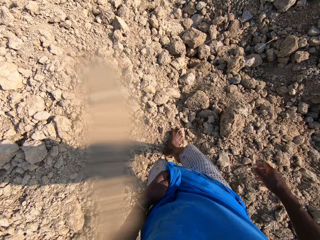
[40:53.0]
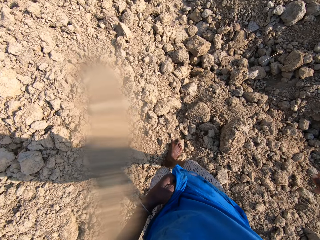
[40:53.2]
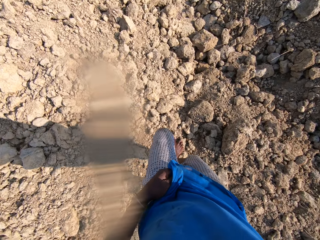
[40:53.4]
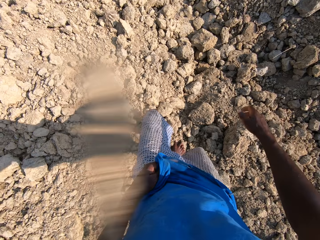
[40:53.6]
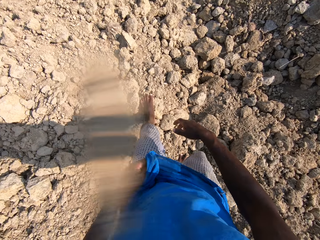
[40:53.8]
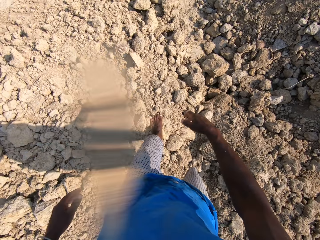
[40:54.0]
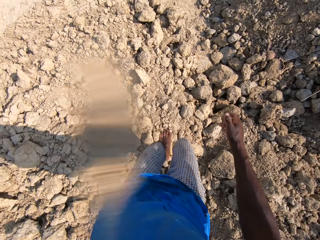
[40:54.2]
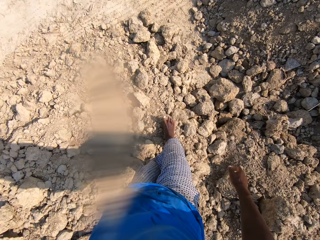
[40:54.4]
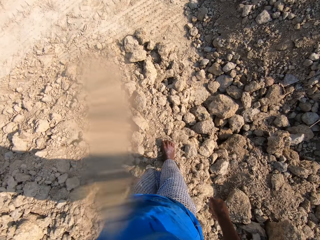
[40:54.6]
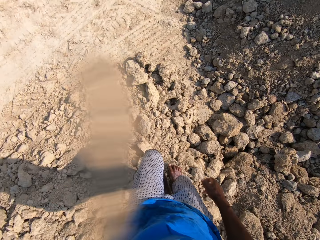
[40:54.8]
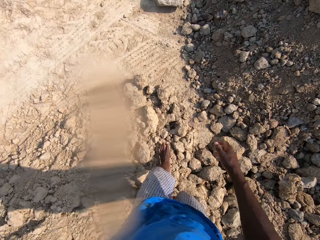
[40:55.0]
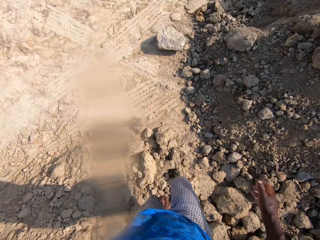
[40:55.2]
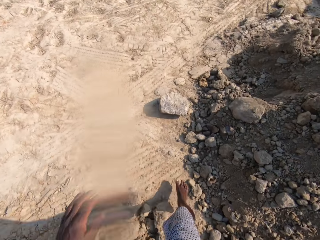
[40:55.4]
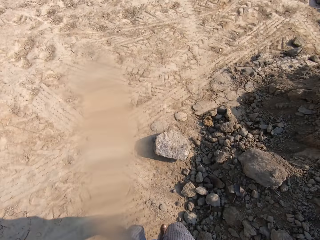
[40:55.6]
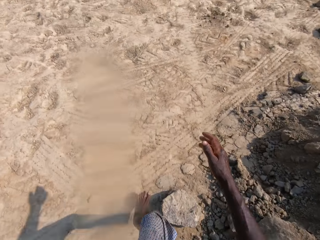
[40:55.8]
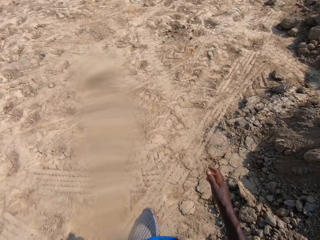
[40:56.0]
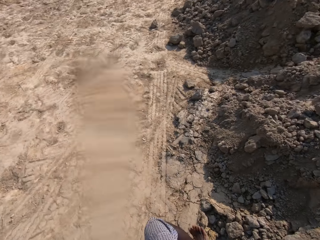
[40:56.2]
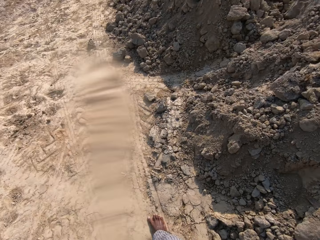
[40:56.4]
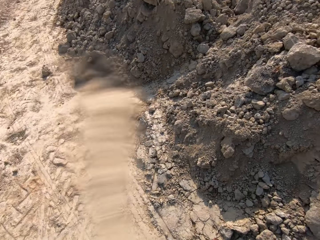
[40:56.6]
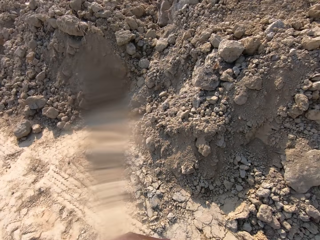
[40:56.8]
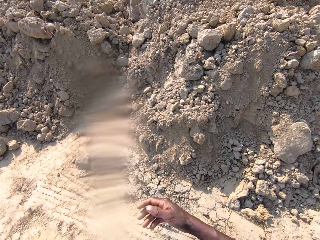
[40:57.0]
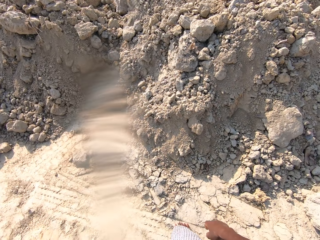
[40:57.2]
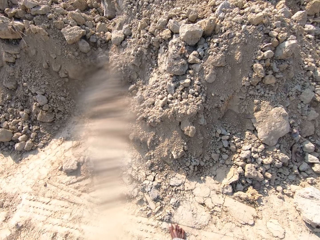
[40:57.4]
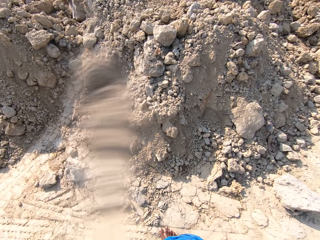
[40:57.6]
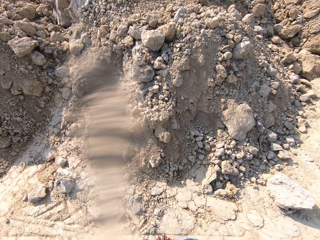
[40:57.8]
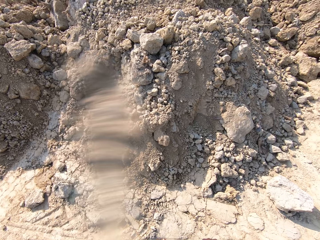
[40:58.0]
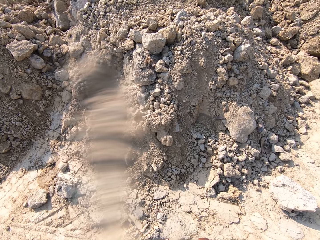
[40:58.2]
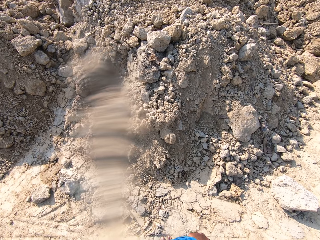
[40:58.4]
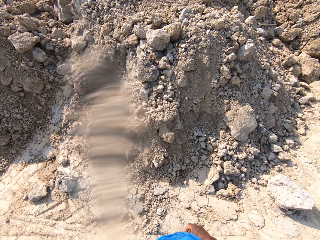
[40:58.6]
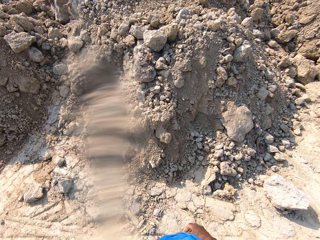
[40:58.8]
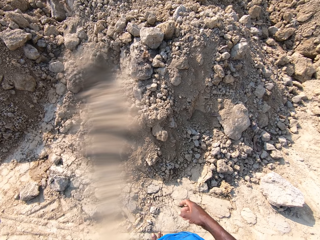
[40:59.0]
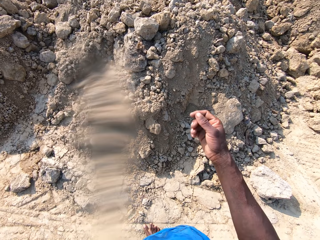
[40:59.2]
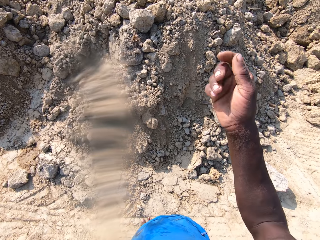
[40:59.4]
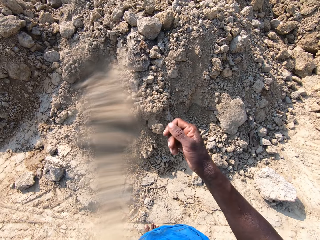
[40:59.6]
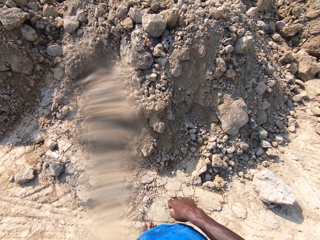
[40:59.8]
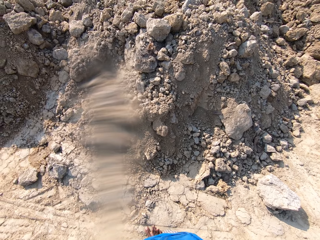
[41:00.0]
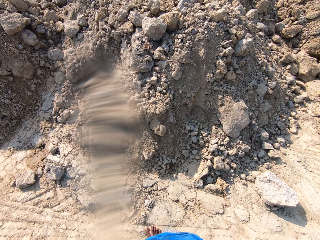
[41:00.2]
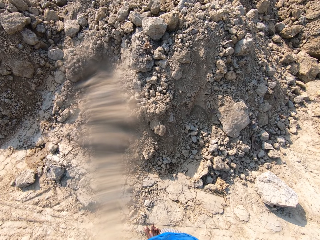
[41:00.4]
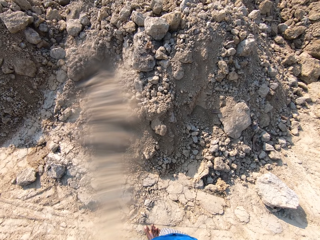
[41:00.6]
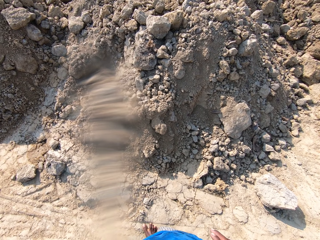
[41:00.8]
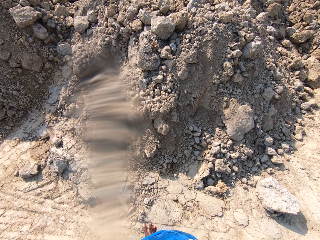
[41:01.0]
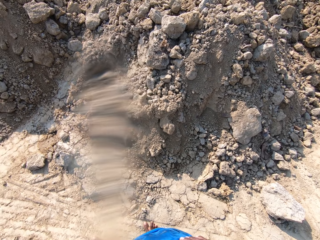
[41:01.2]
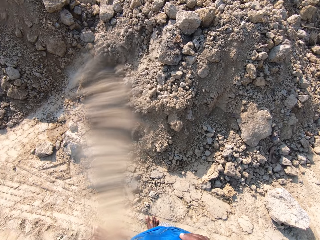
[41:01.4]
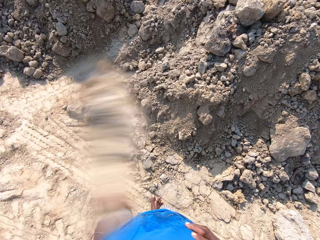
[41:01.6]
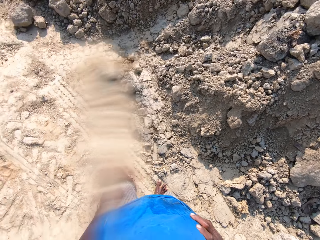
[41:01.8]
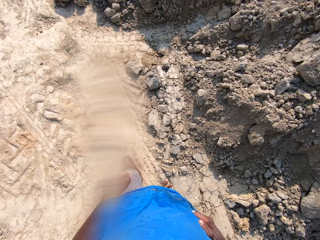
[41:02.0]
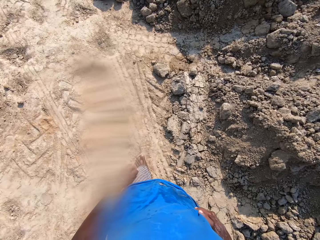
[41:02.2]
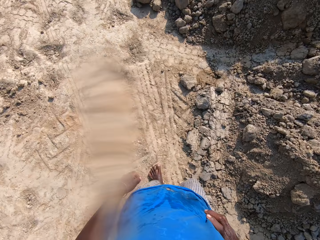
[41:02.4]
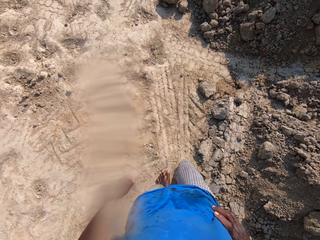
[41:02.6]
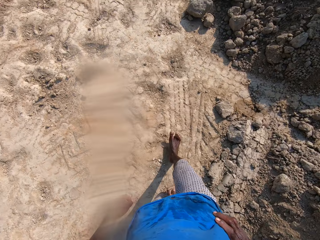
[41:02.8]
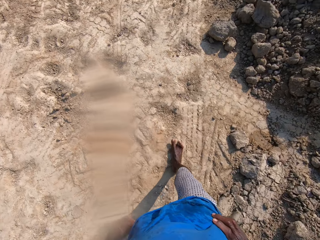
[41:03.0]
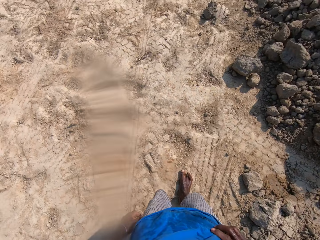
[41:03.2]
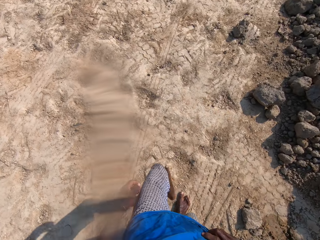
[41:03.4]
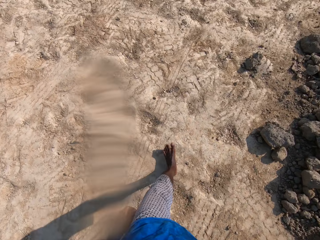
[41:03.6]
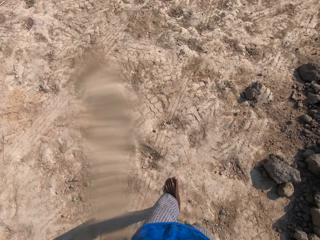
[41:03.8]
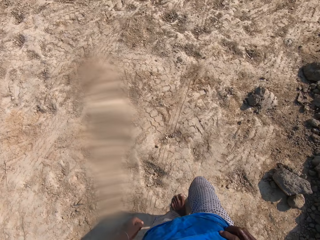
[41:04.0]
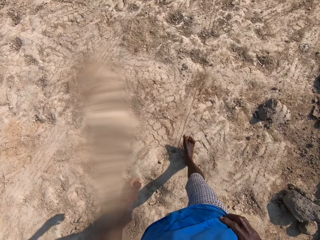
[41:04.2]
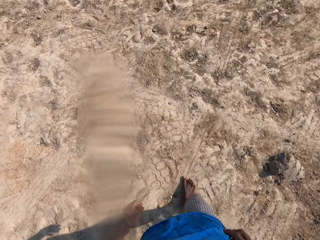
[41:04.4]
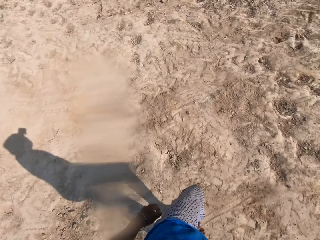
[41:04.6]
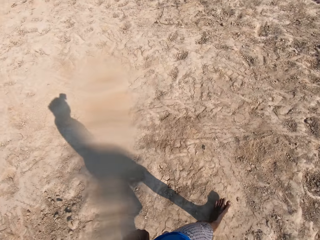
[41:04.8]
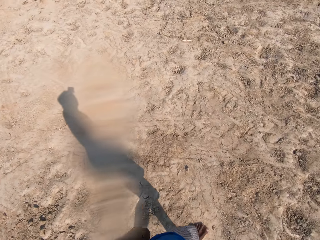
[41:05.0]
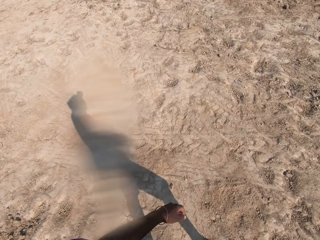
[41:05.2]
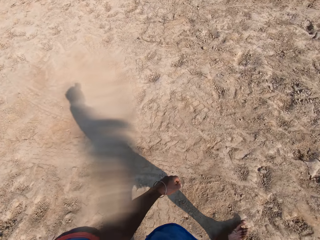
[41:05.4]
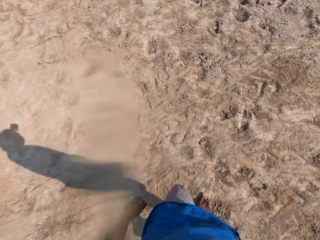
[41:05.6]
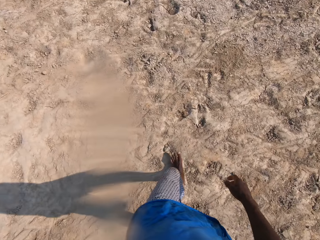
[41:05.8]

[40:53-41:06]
The camera wearer walks on the sand. They look around and converse with a person. They talk again and sway the right hand. They look around, walk on the sand and talk.

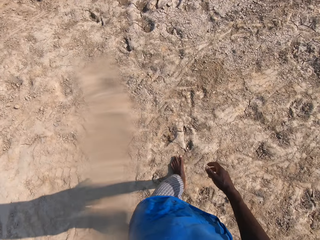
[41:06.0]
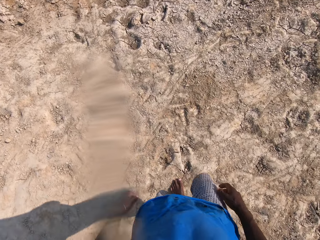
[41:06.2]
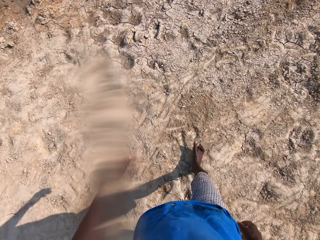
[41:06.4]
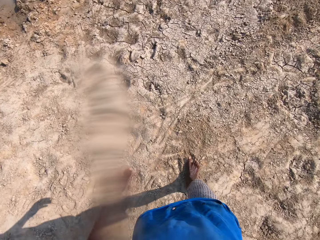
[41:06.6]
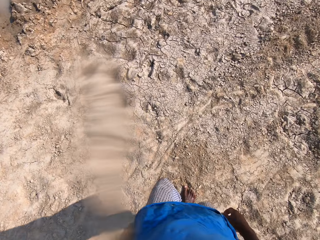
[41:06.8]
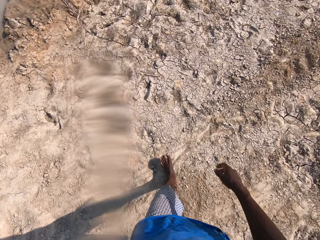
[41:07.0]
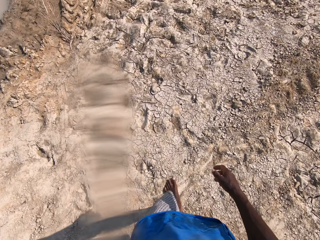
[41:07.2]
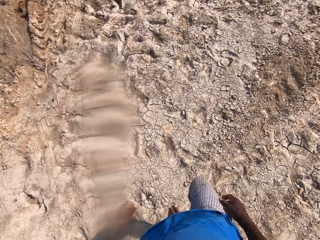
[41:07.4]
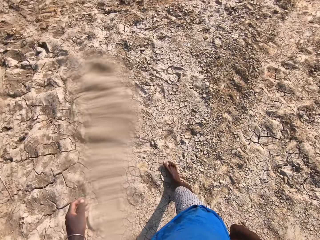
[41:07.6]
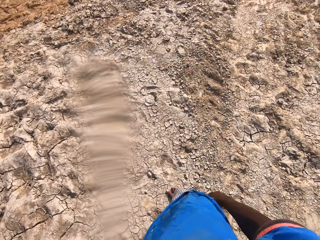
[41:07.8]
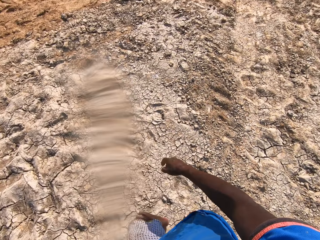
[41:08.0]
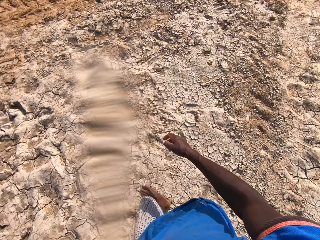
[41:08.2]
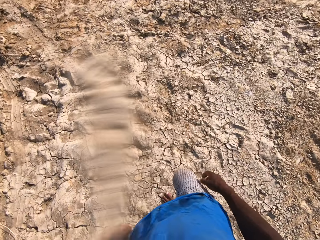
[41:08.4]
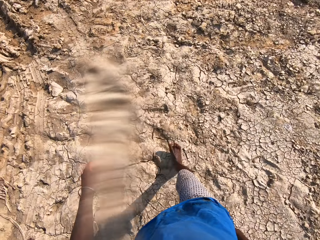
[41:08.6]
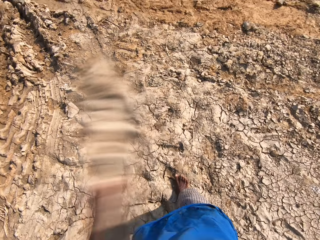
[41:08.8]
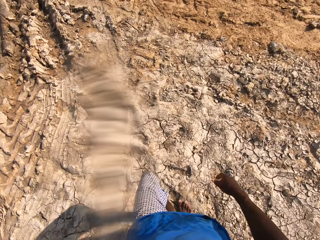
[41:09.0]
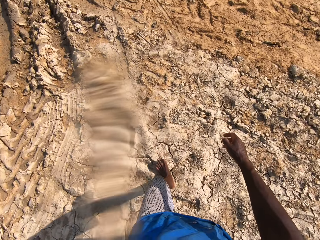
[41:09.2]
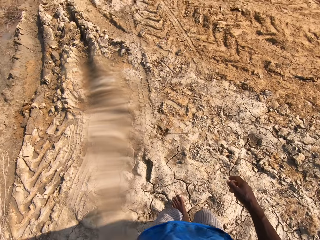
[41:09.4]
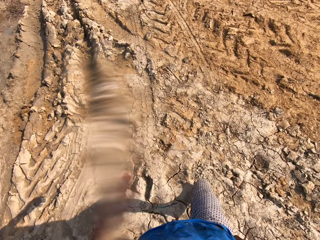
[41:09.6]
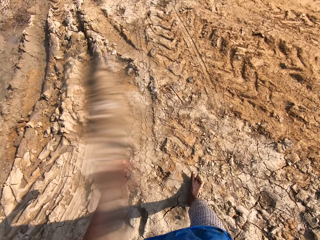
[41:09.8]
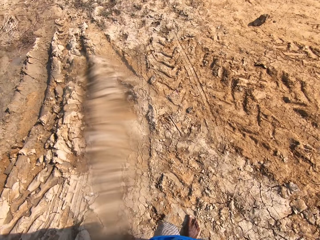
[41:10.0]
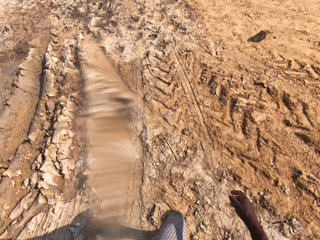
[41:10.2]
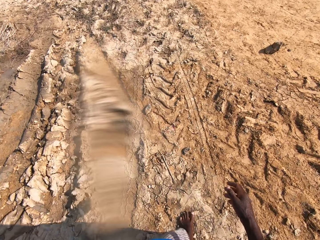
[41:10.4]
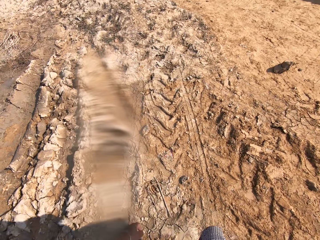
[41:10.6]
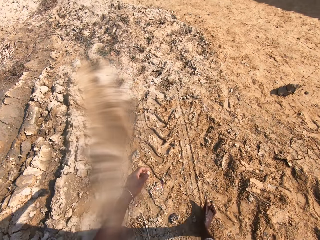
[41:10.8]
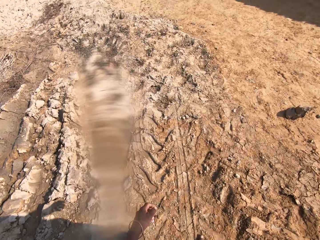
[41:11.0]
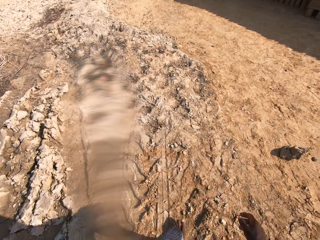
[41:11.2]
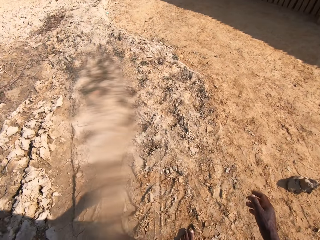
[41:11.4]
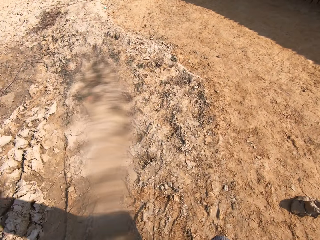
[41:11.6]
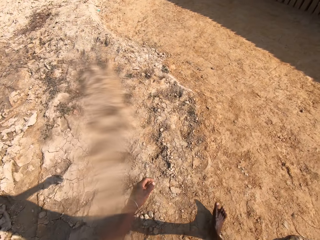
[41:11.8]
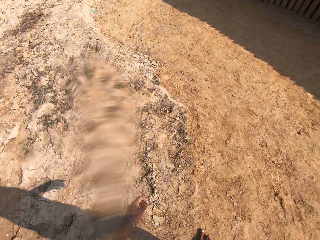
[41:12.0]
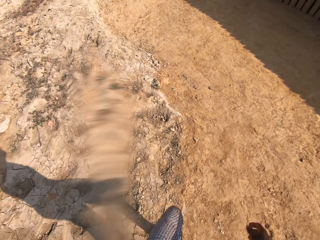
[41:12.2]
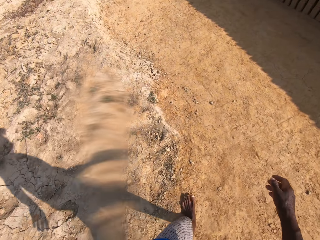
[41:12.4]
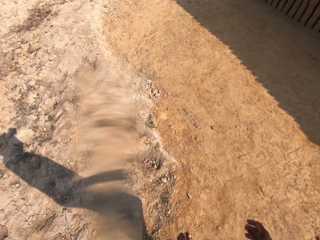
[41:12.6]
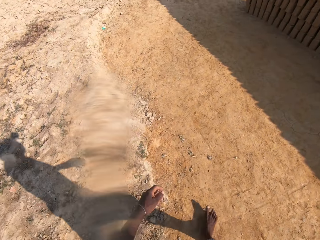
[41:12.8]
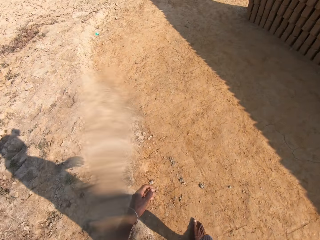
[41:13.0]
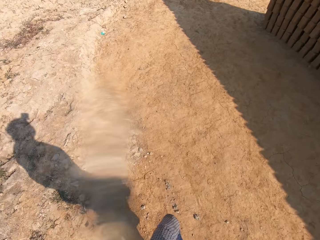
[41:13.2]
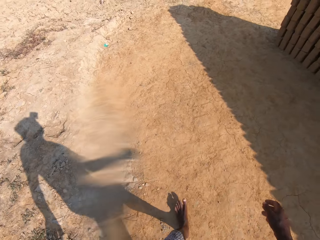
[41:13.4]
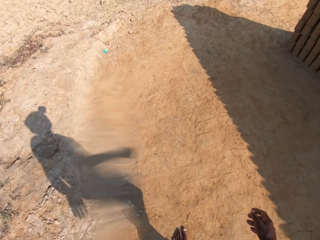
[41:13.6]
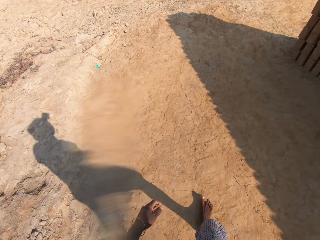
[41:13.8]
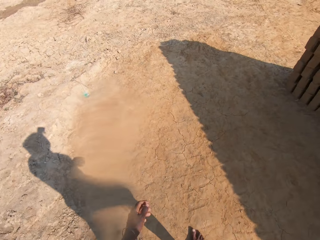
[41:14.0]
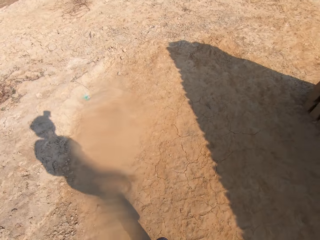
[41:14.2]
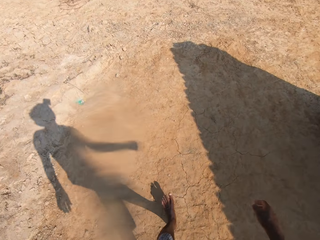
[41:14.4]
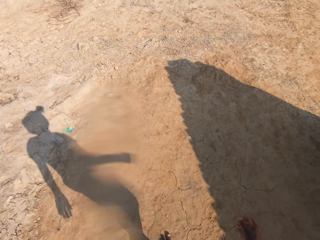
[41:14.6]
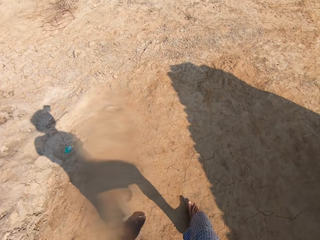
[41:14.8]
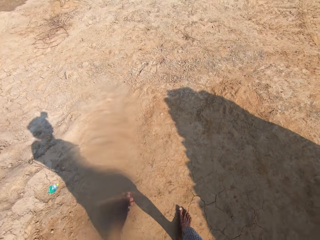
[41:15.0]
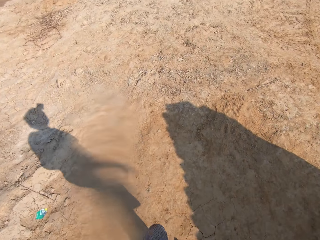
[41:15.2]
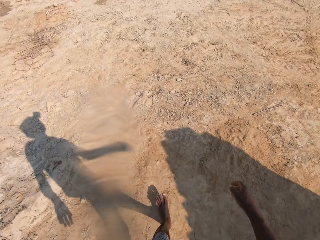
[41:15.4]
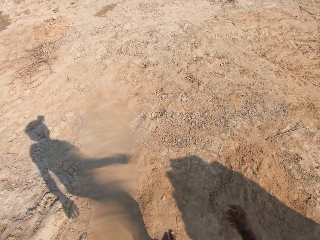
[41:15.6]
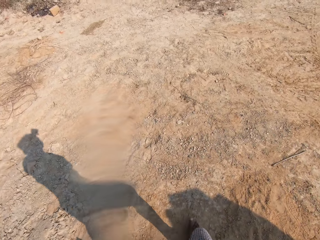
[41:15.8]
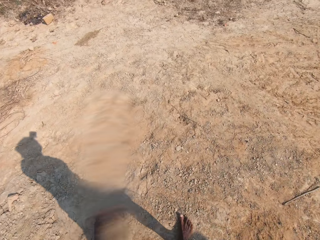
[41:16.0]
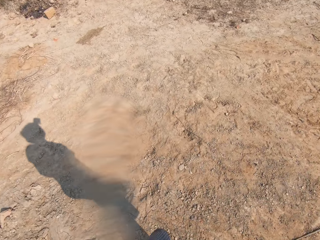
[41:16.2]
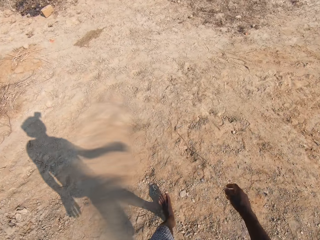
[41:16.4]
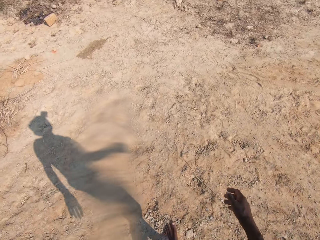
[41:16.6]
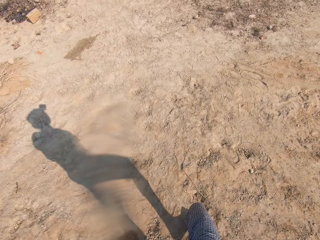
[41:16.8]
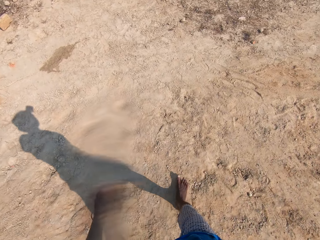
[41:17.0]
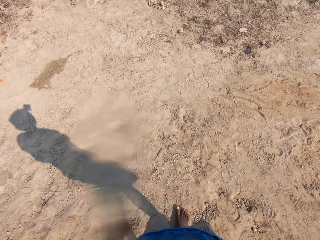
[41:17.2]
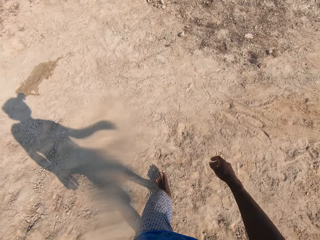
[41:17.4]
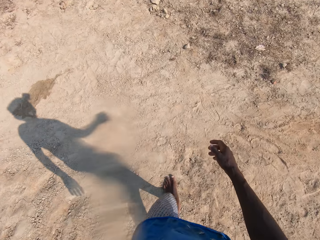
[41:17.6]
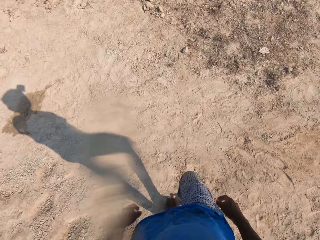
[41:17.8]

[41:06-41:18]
The camera wearer converses with a person and walks on the sand.
